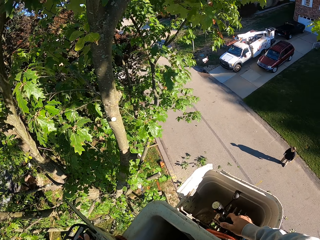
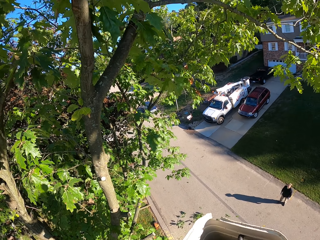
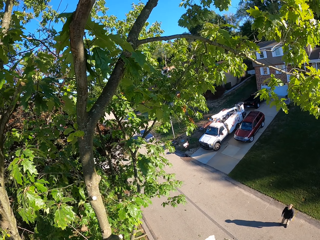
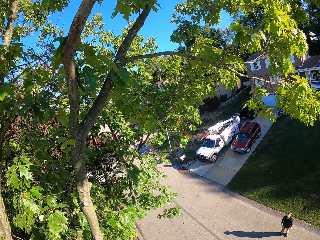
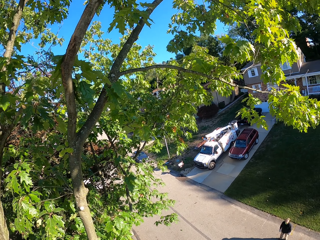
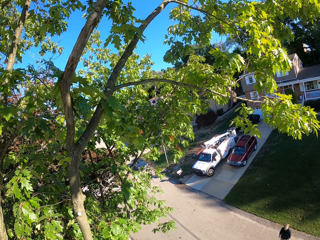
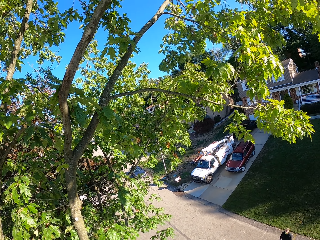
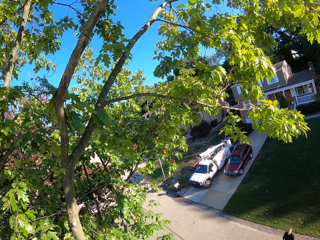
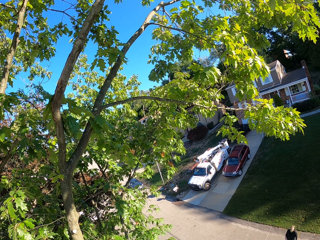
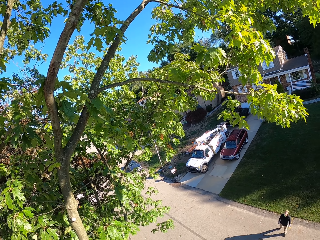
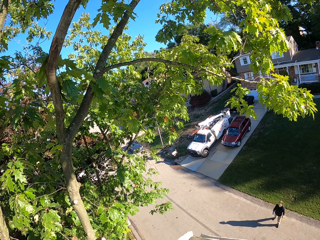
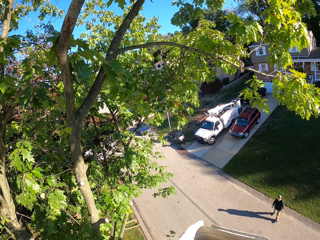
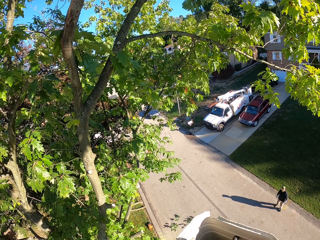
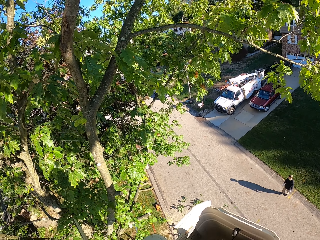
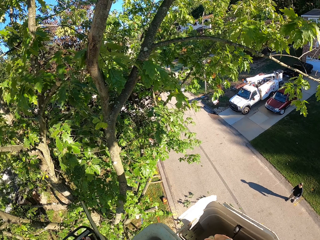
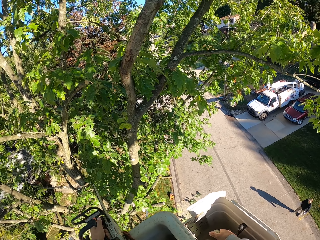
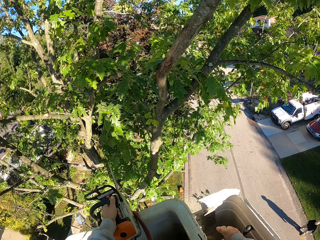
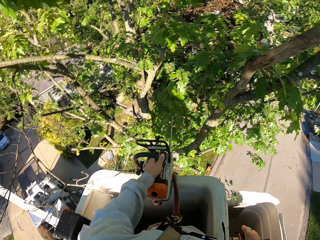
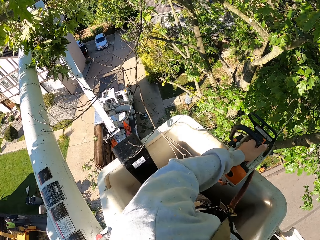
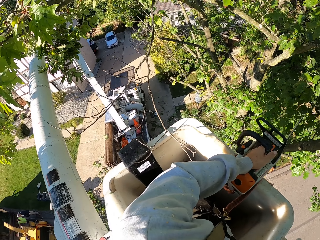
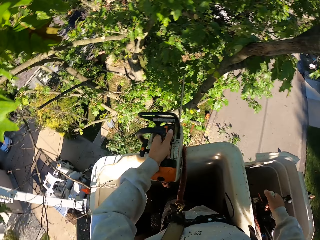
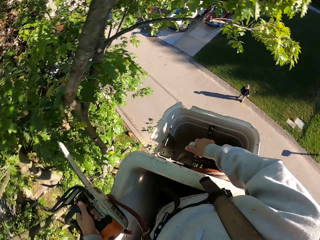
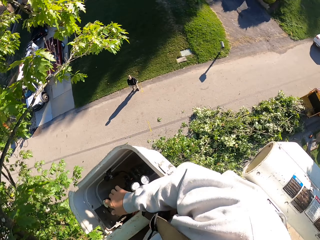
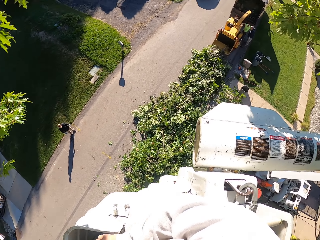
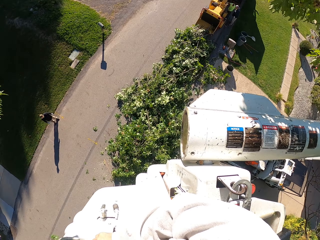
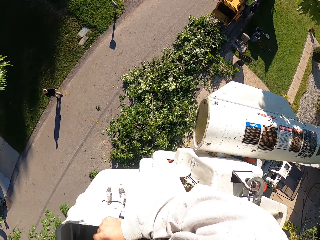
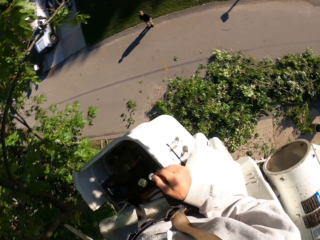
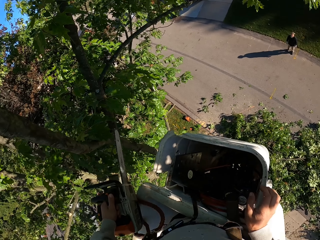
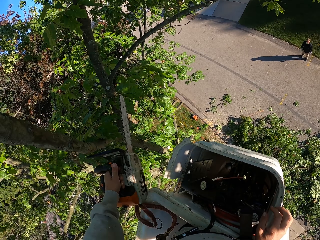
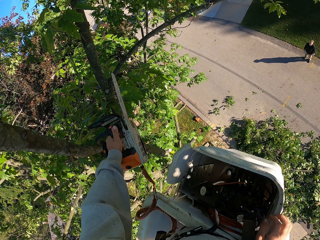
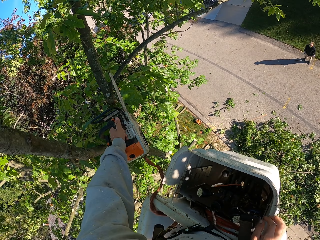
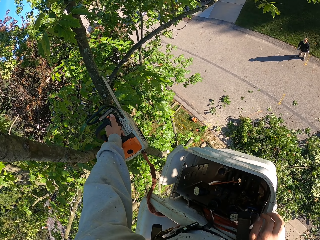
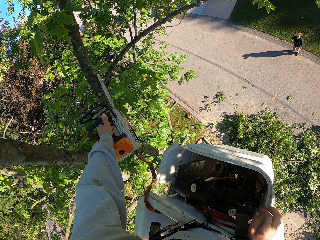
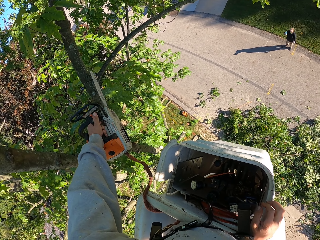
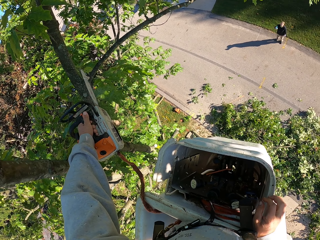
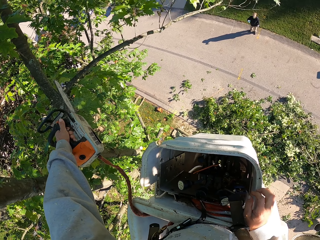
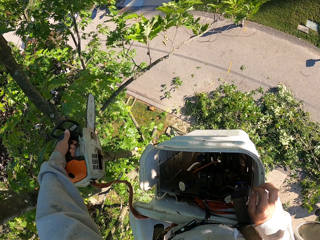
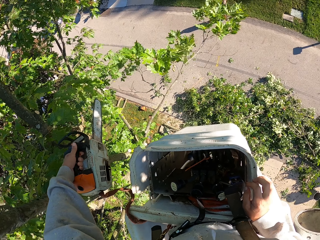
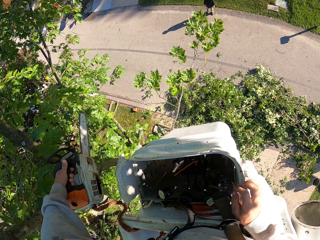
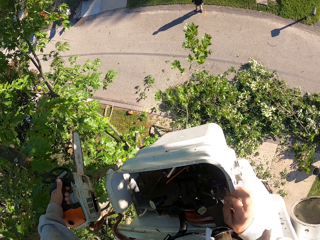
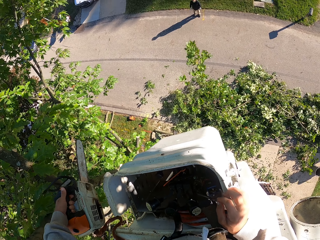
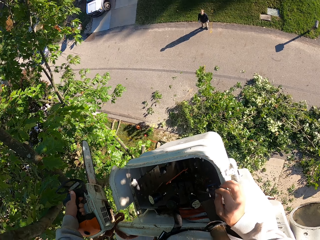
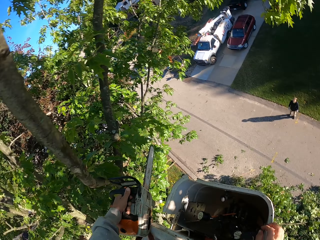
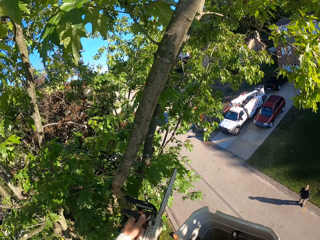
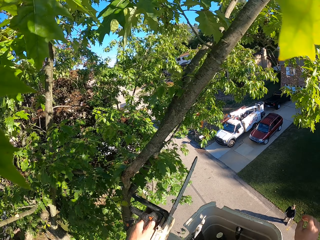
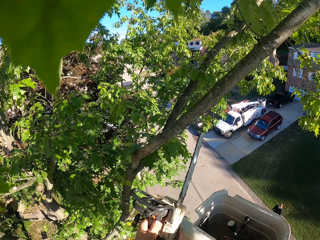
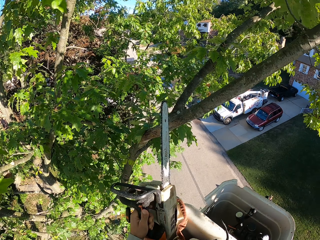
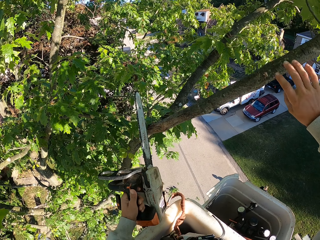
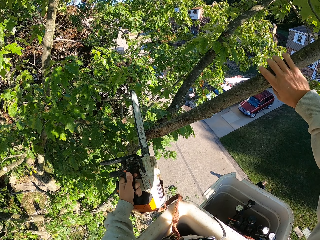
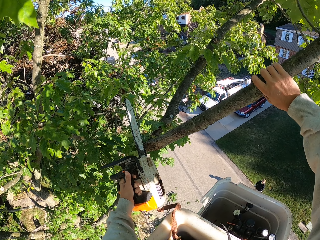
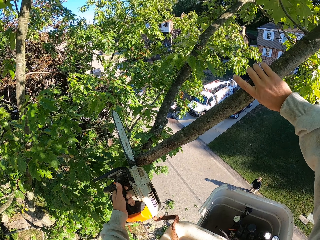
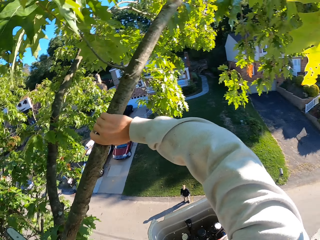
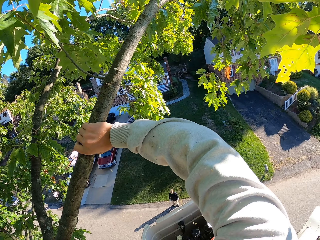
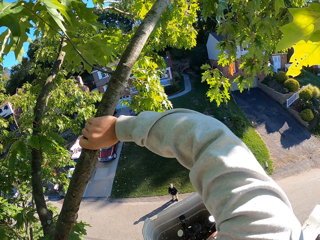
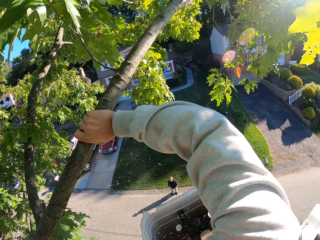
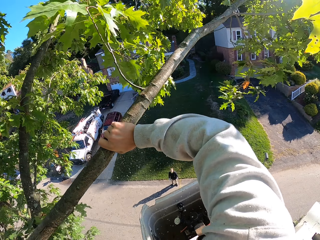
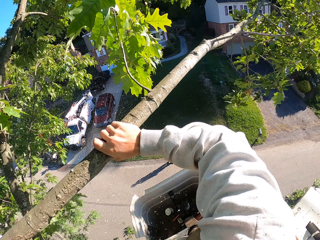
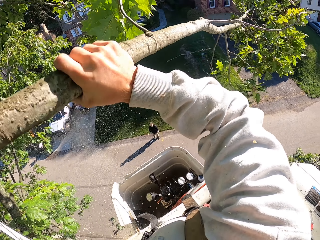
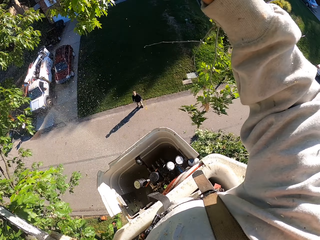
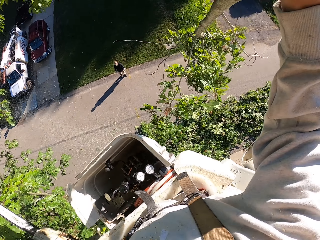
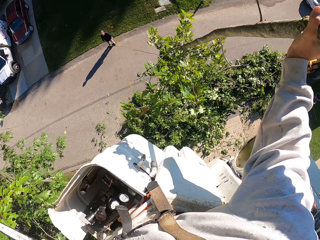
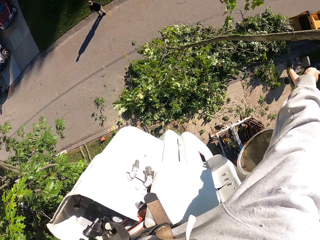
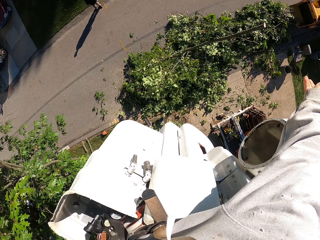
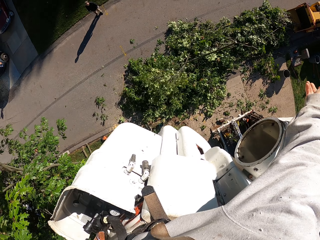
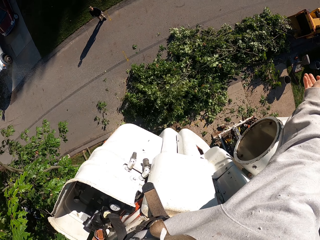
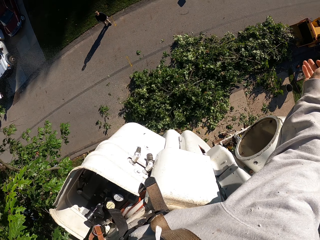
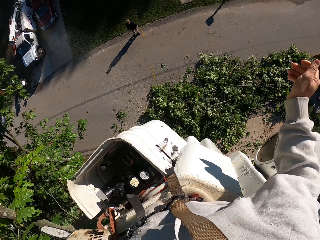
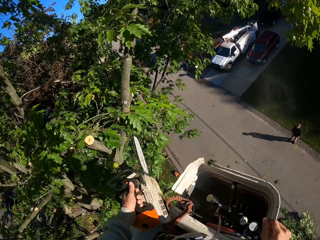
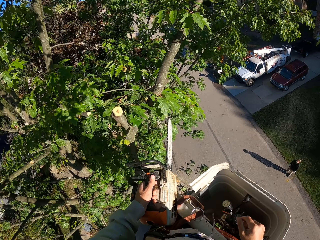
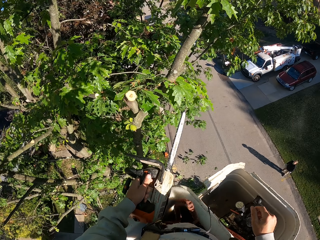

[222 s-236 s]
The camera wearer cuts a tree branch with the chainsaw in his left hand. He grabs a tree branch with his right hand. He cuts the tree branch with the chainsaw in his left hand. He drops the tree branch on the ground with his right hand.

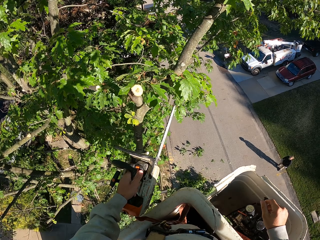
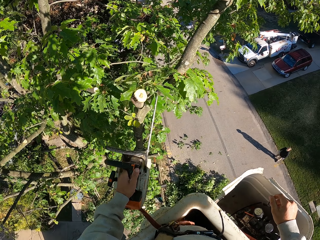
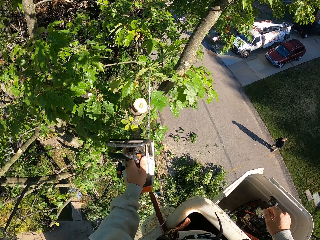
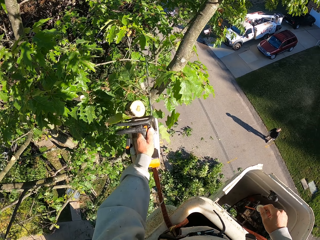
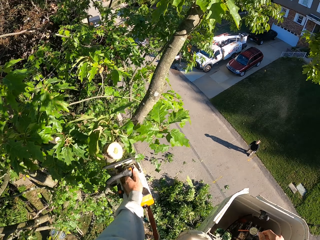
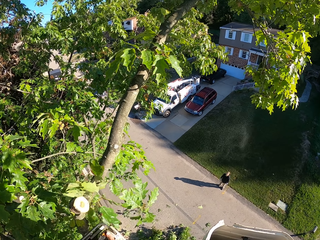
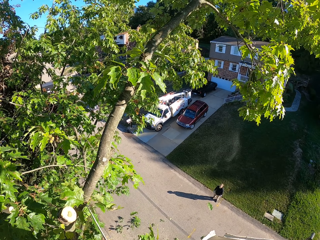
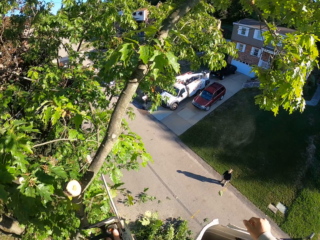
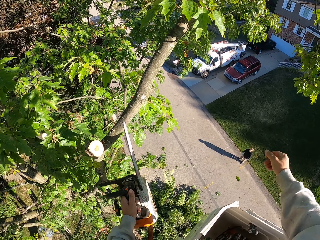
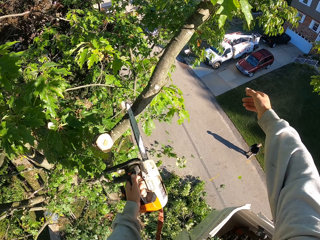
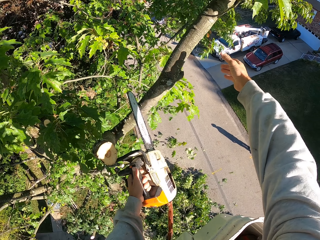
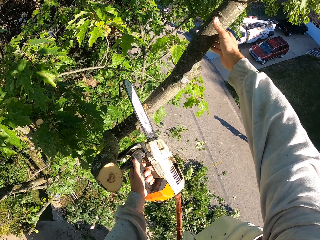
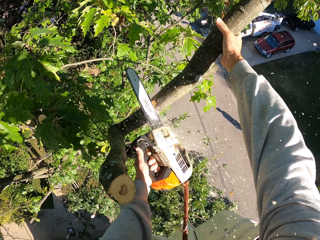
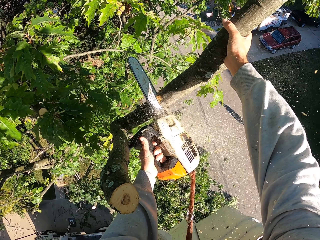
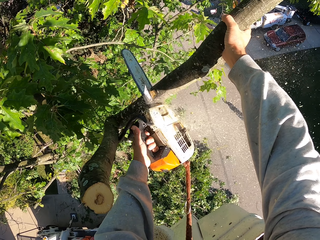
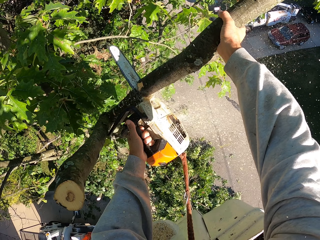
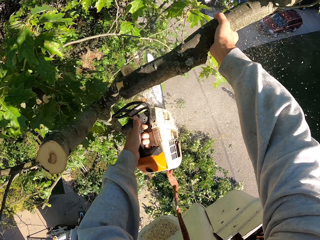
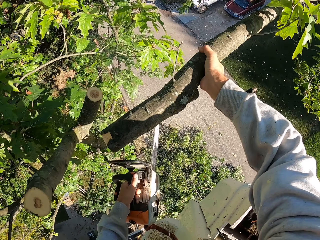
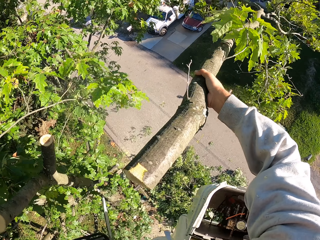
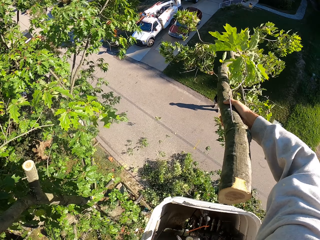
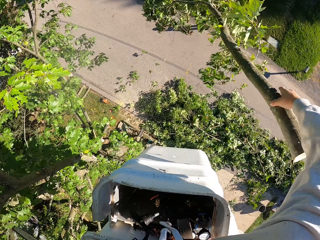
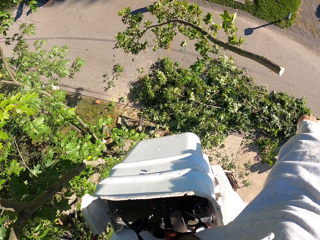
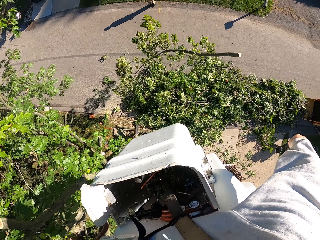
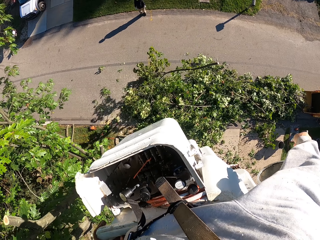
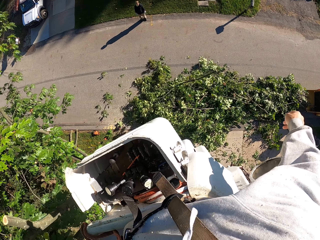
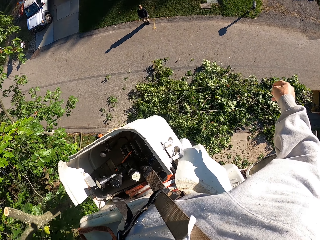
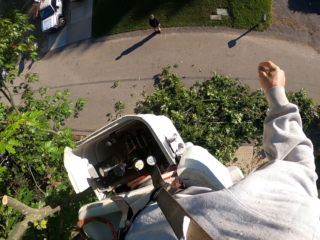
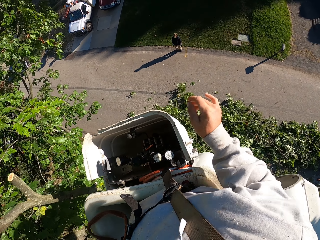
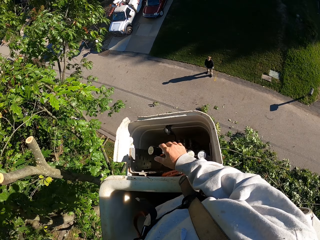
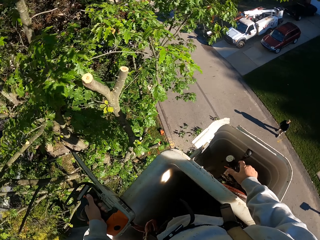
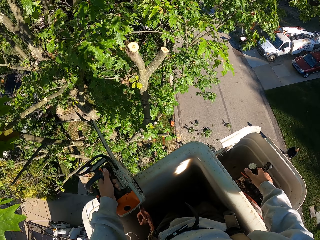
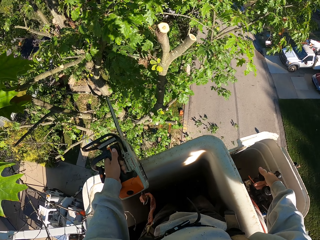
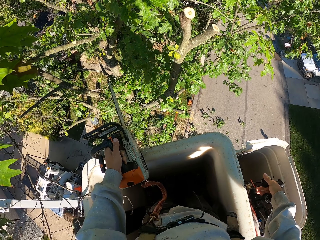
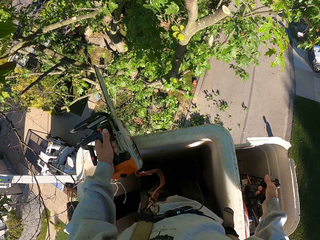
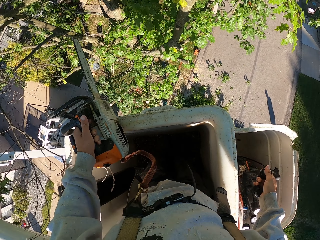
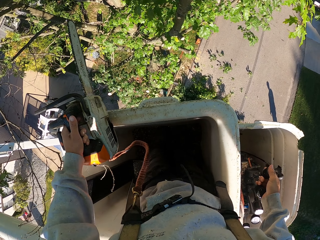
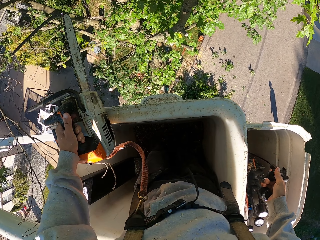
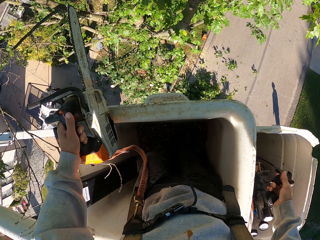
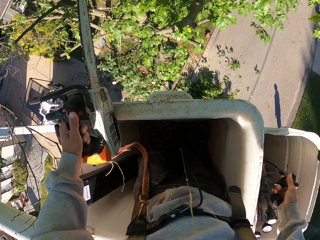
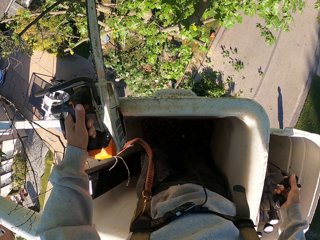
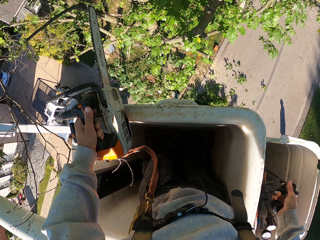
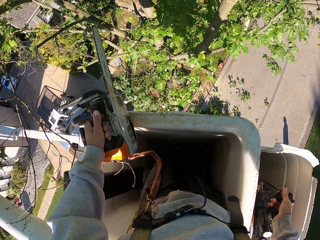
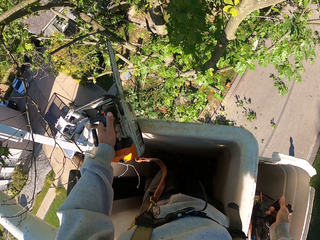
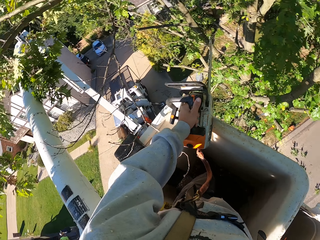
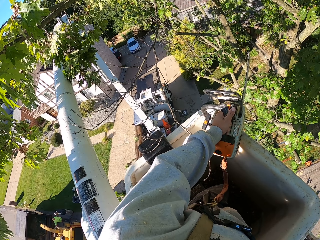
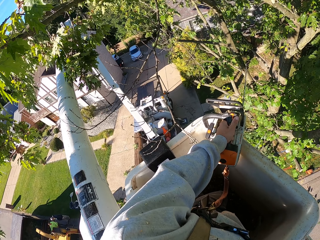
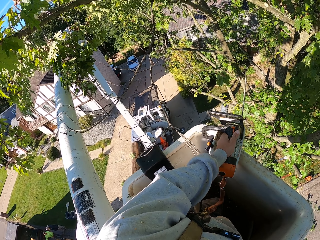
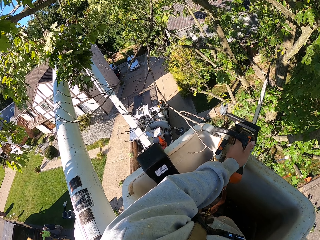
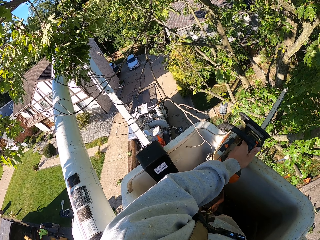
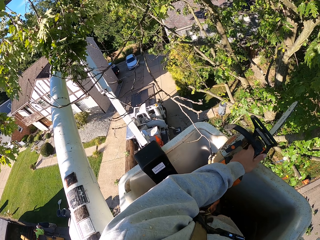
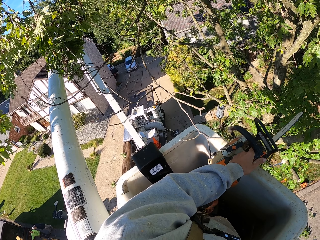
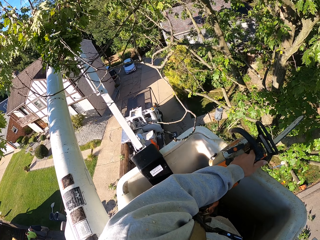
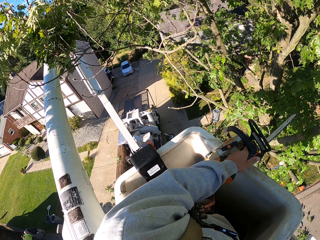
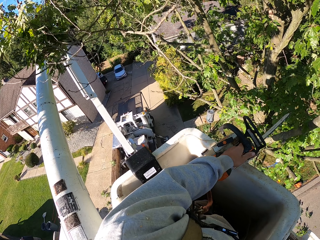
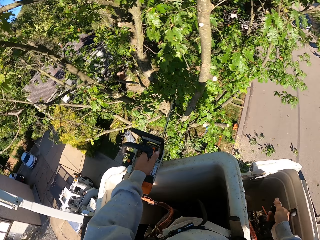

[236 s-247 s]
The camera wearer cuts a tree branch with the chainsaw in his left hand. He cuts the tree branch again. He grabs the tree branch with his right hand. He drops the tree branch on the ground with his right hand. He grabs the hydraulic control on the boom lift with his right hand. He controls the lift.
